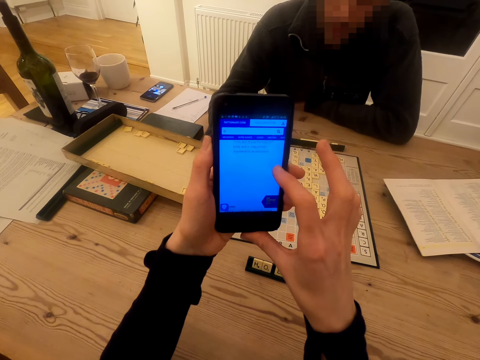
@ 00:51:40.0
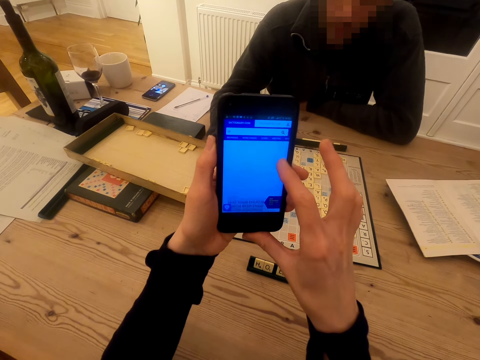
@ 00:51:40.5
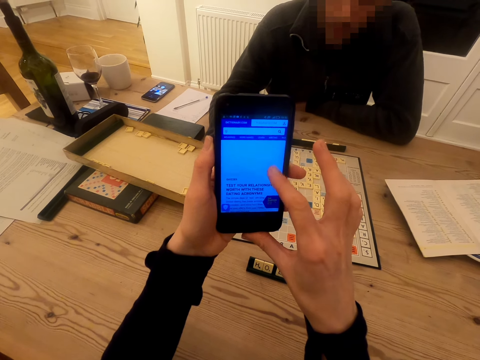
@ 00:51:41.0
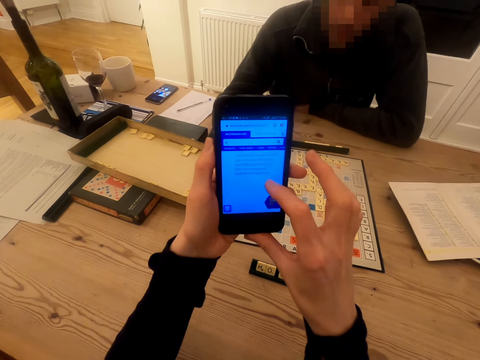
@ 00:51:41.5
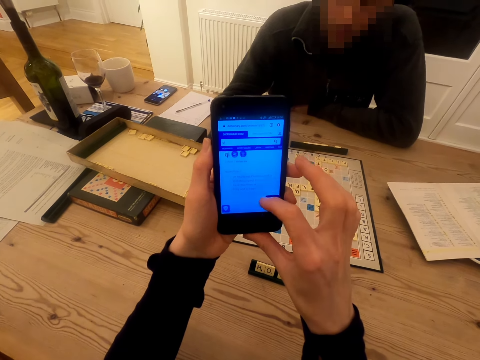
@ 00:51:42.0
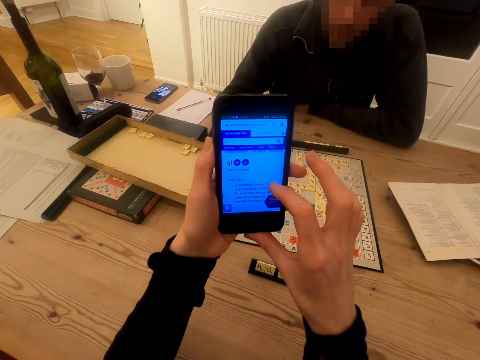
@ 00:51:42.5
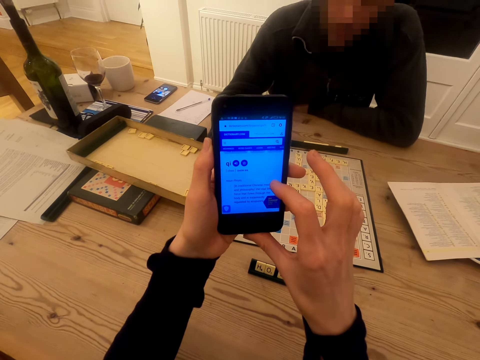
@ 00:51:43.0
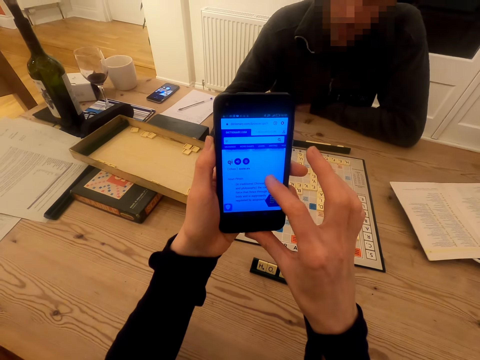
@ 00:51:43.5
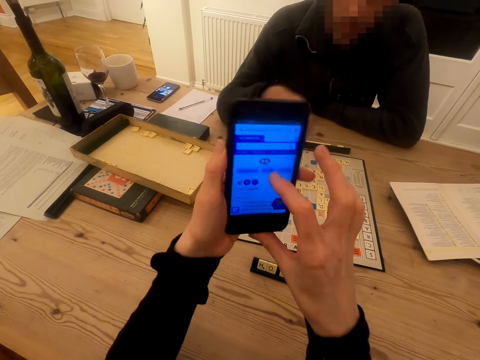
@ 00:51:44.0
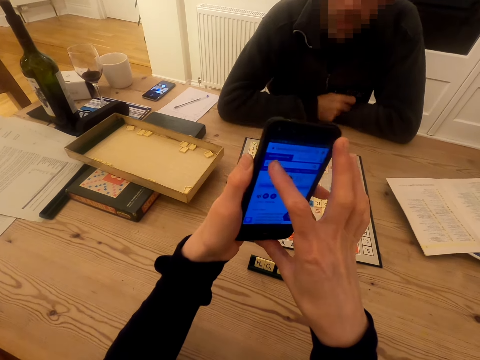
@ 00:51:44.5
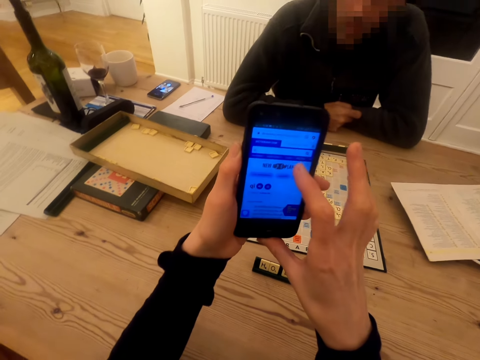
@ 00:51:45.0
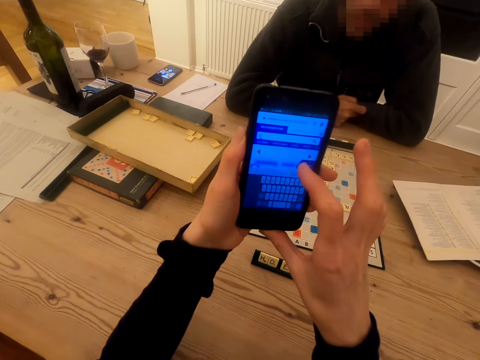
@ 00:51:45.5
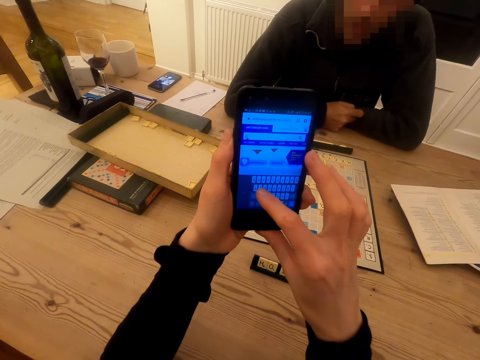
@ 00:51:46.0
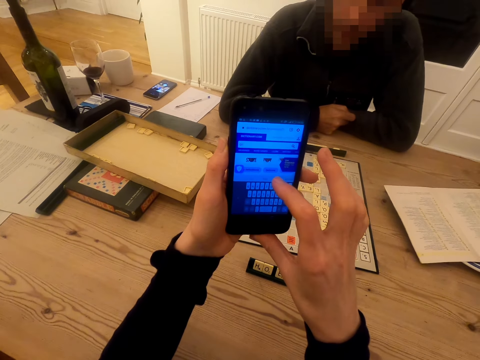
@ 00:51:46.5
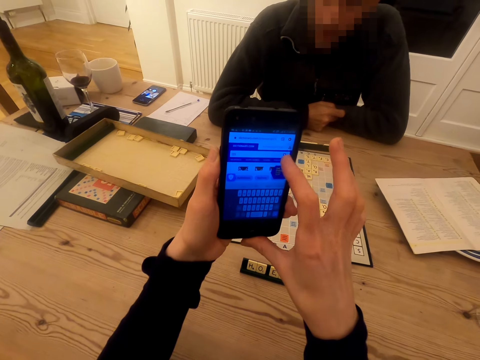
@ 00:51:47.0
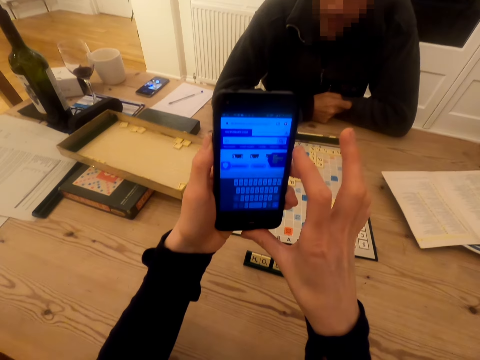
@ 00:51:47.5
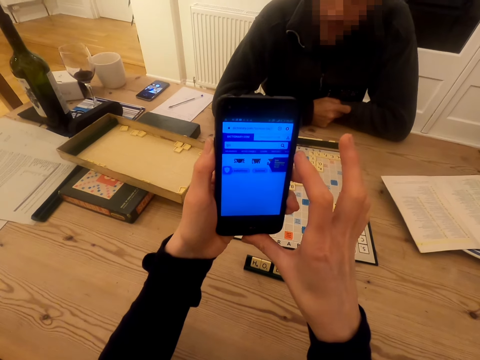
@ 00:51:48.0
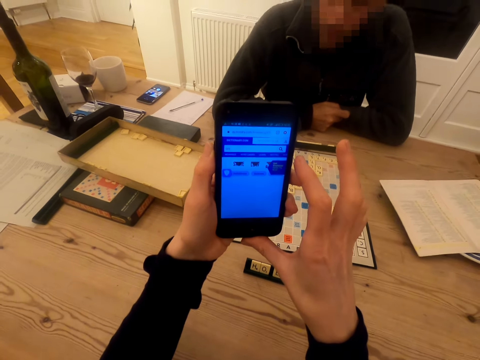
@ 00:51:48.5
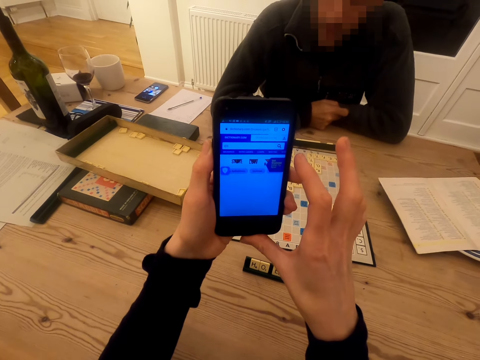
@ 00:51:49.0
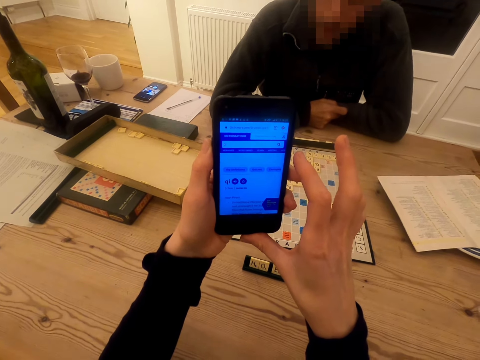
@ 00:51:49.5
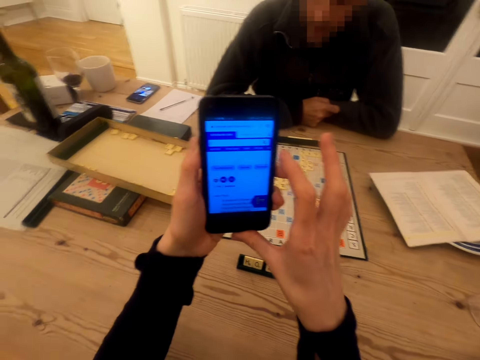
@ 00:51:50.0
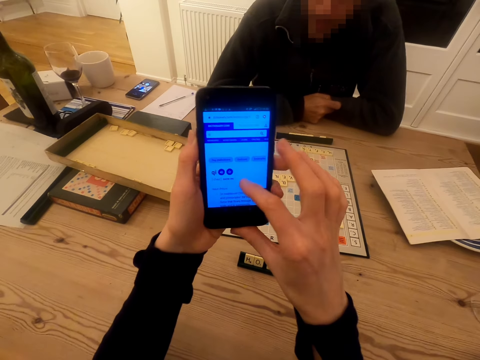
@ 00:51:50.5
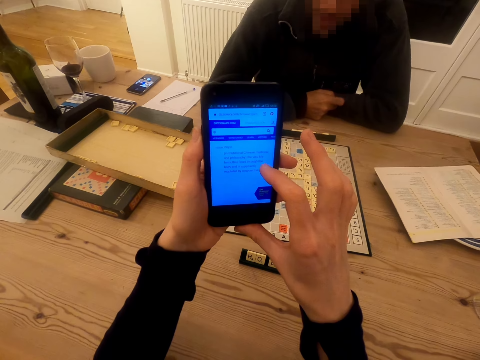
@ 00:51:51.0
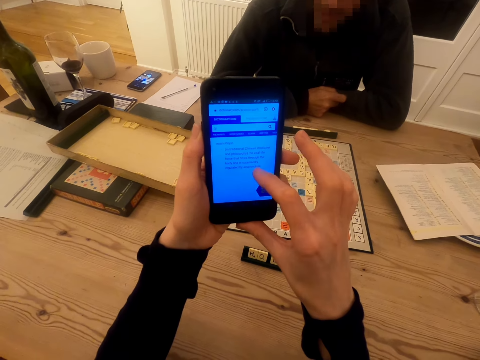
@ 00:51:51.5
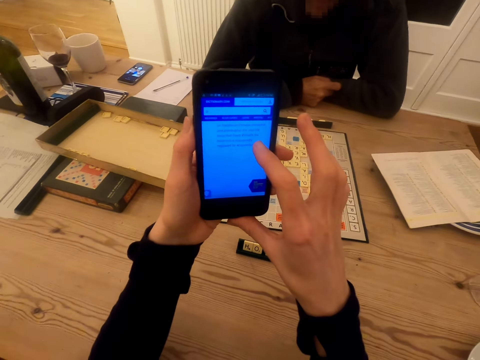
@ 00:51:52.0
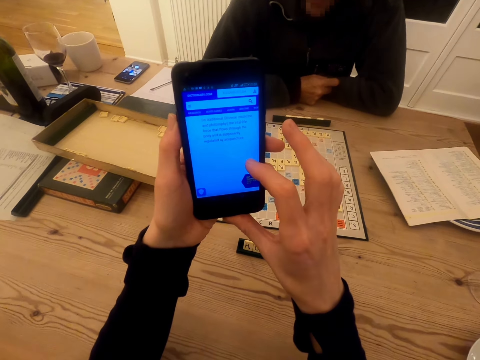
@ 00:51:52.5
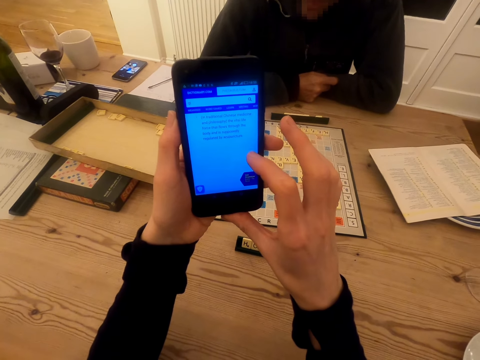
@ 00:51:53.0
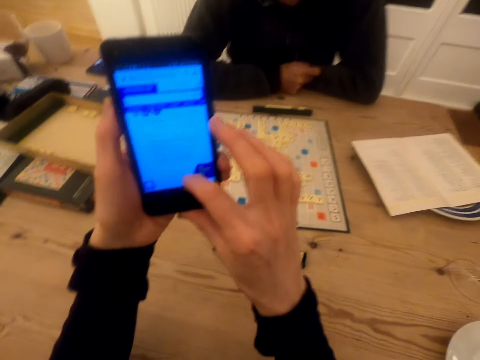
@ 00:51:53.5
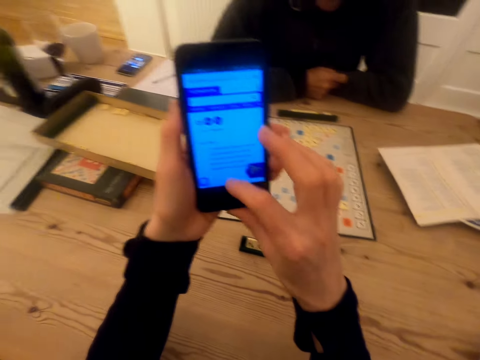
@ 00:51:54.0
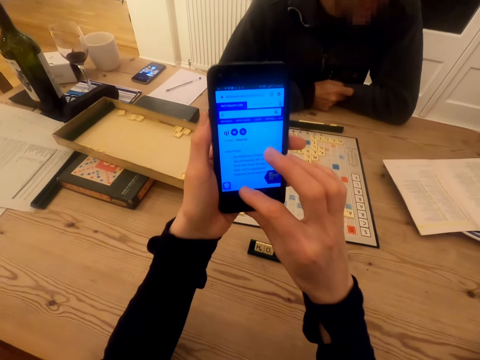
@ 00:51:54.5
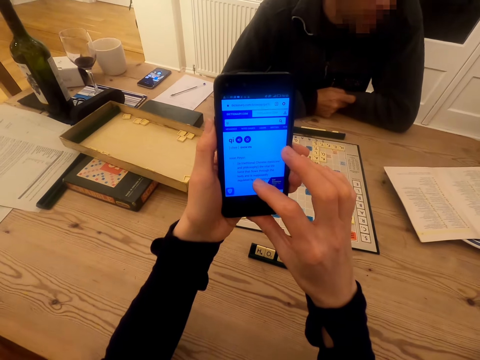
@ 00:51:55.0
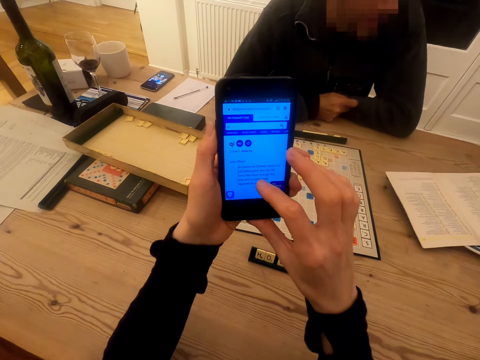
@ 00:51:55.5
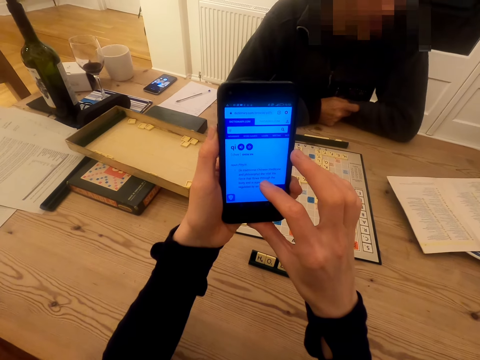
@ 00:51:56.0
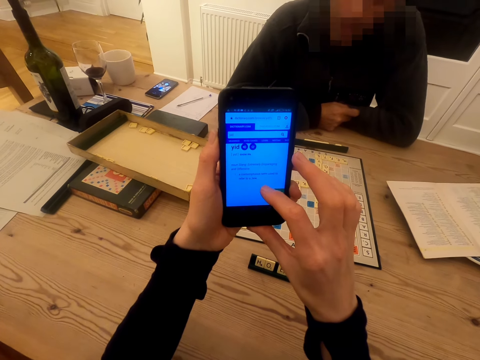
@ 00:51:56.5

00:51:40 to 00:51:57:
The camera wearer touches the phone screen and talks to a man. They touch the phone screen. The man talks to the camera wearer. The camera wearer touches the phone screen and talks to the man. They touch the phone screen. The man talks to the camera wearer.

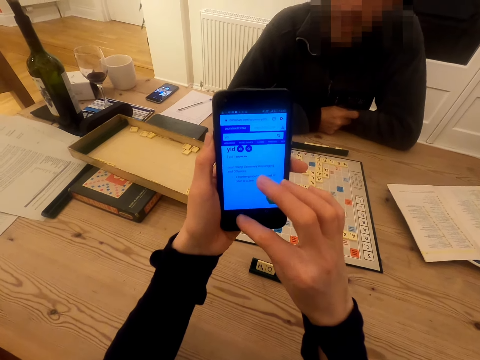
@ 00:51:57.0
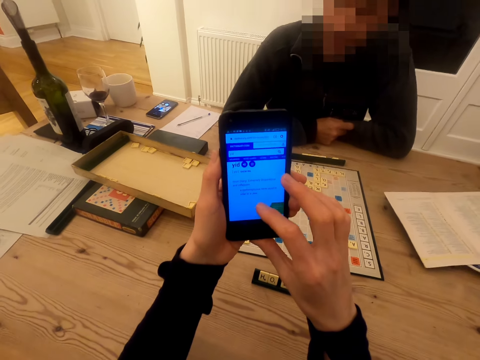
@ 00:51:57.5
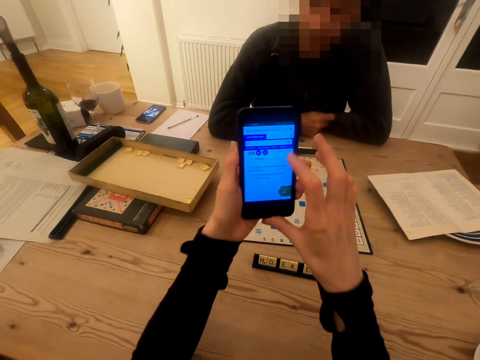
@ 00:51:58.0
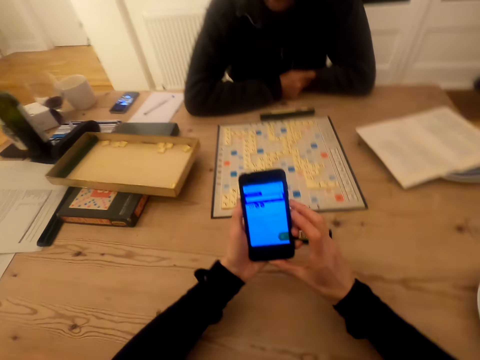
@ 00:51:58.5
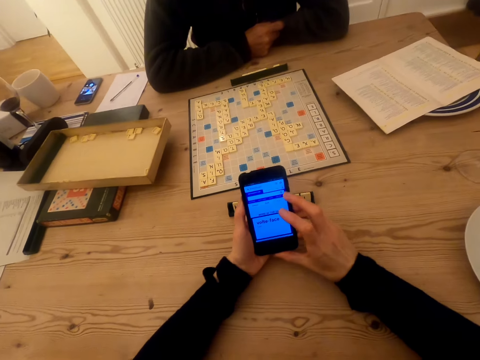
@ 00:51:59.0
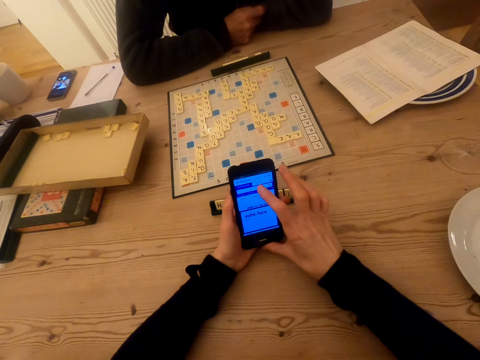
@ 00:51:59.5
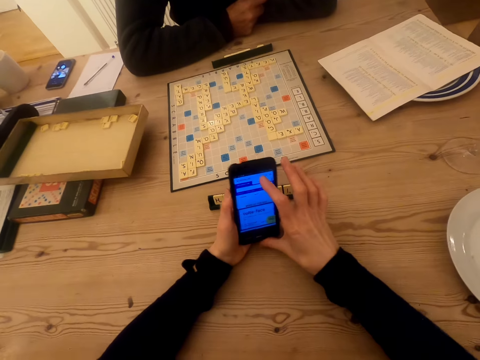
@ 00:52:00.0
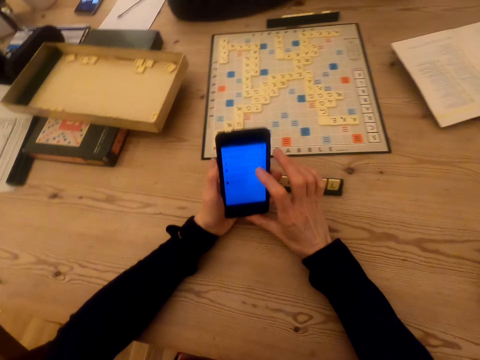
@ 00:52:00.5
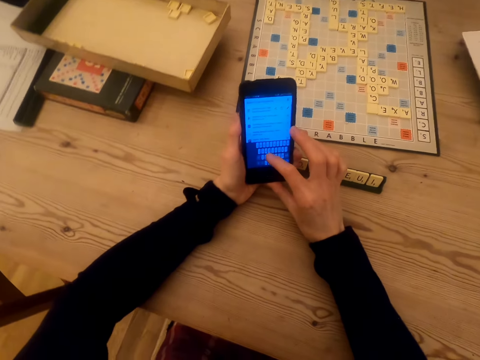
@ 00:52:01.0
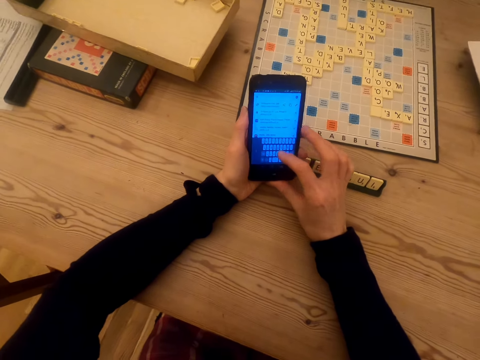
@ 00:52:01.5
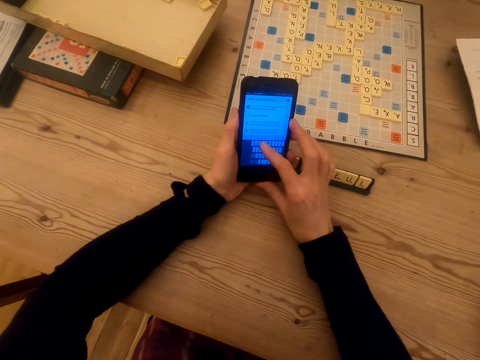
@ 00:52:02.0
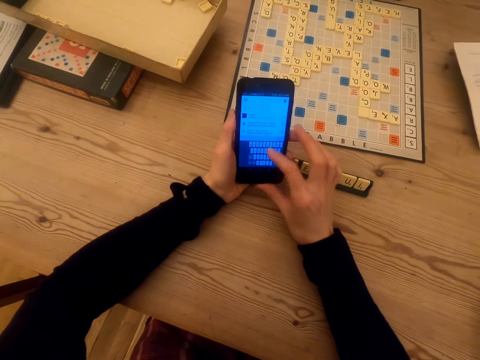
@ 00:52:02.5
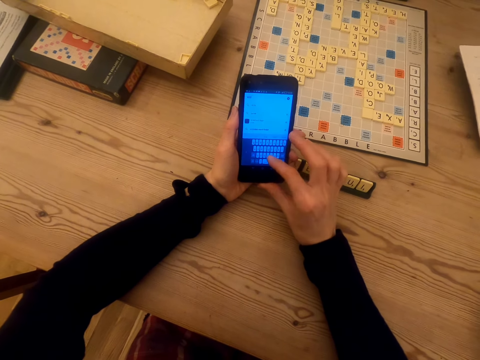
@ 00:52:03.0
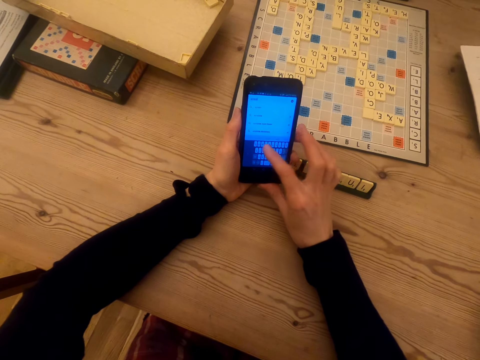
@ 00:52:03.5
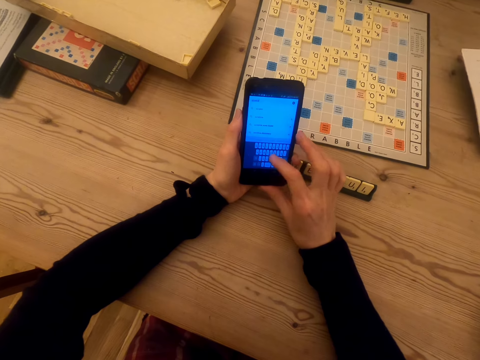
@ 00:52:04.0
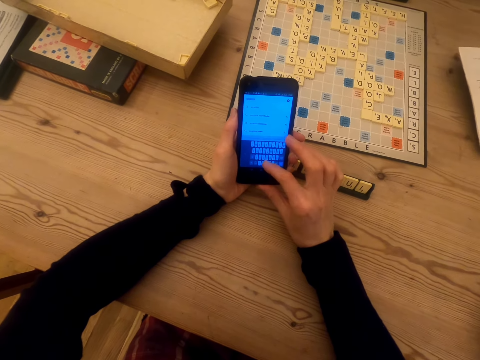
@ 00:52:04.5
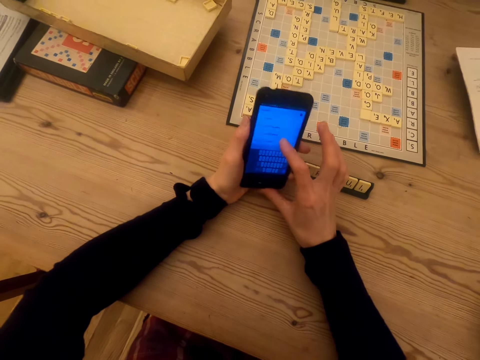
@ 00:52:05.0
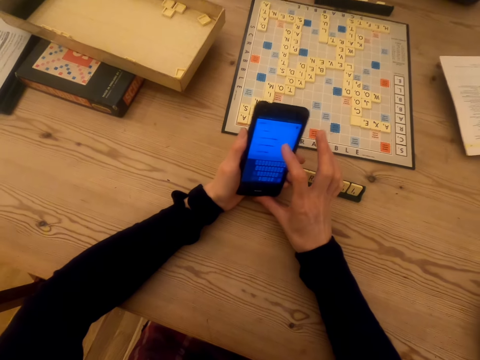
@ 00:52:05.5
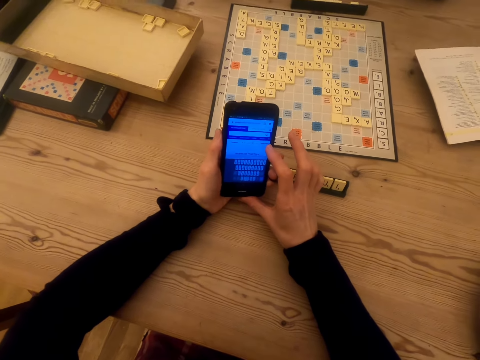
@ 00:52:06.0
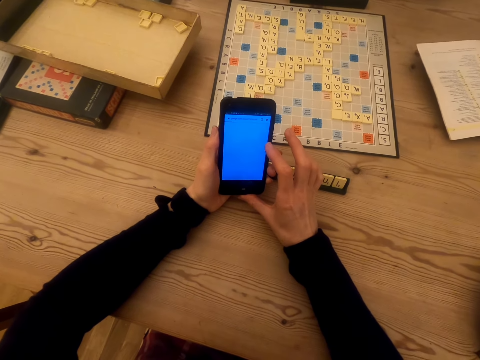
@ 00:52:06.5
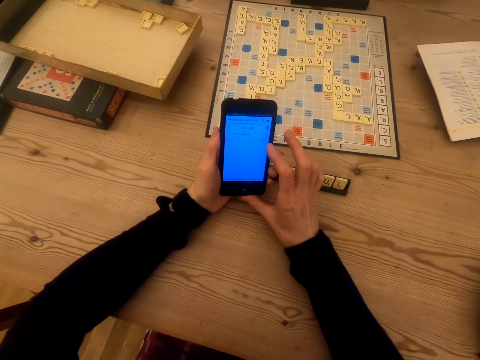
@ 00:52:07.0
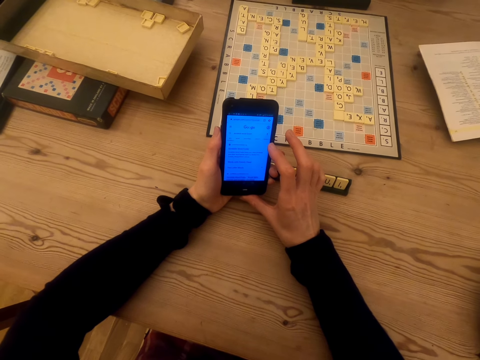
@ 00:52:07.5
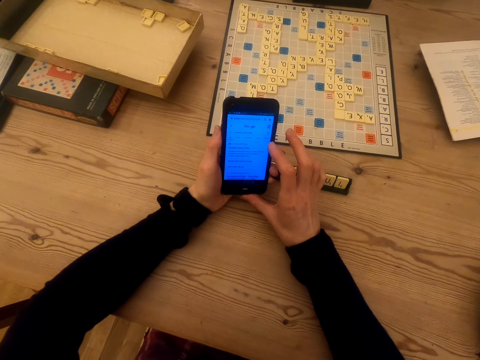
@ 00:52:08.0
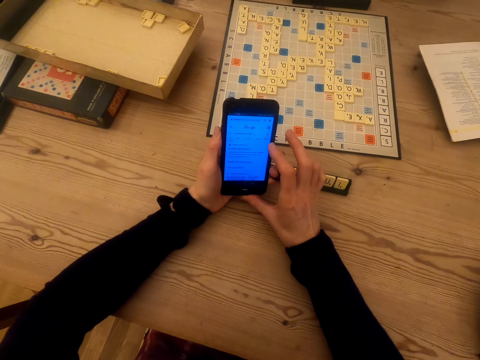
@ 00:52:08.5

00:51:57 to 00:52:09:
The camera wearer touches the phone screen and talks to a man. They look at the phone screen.
